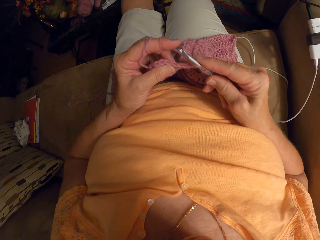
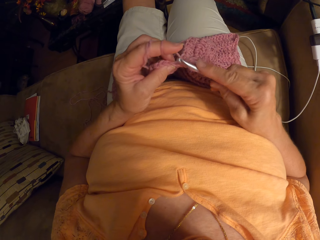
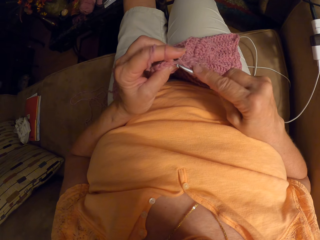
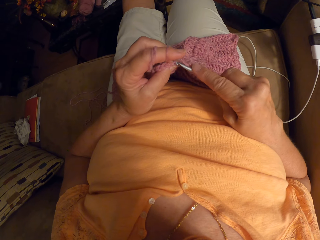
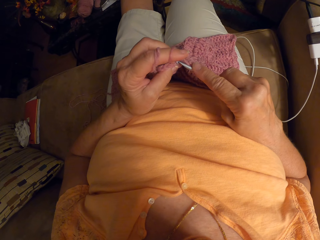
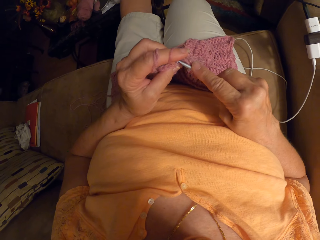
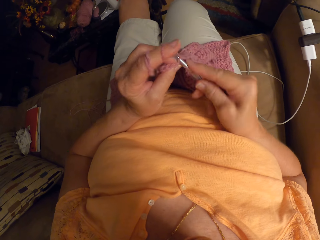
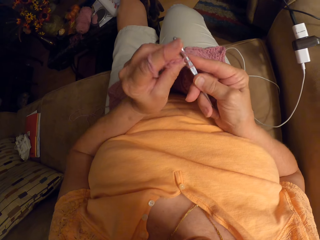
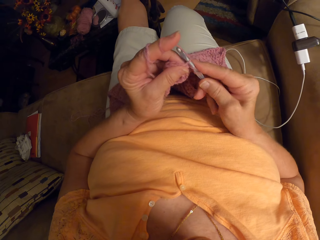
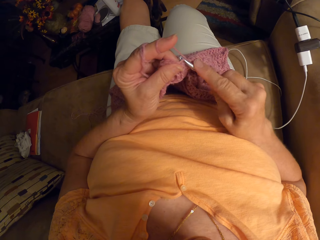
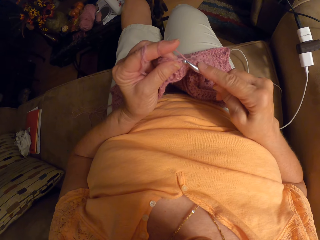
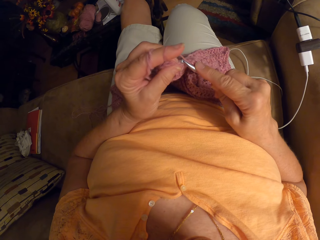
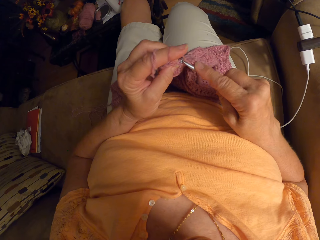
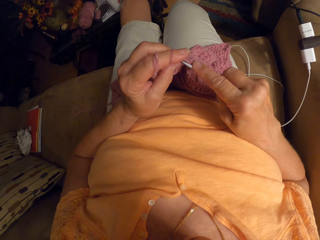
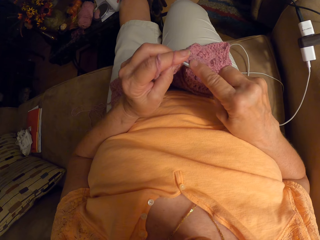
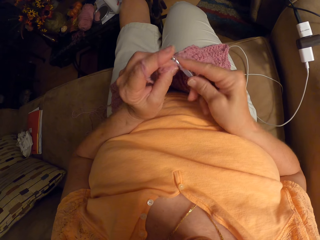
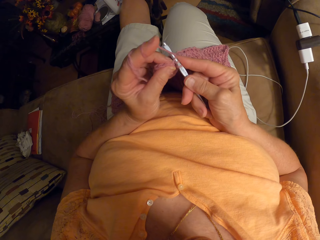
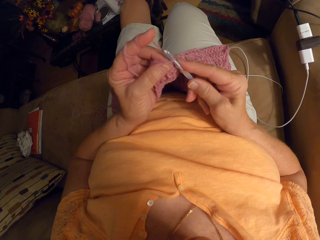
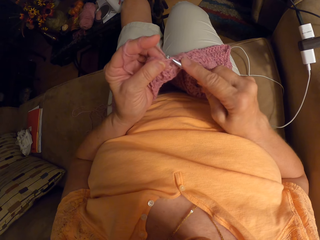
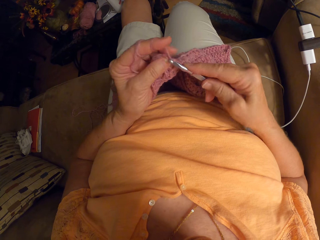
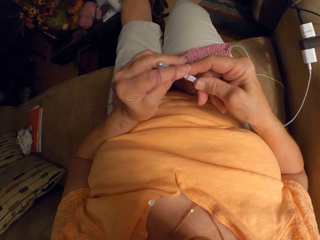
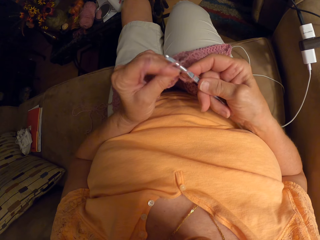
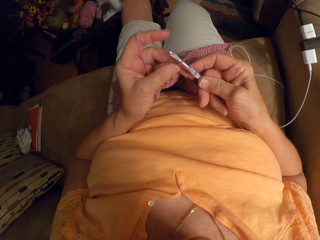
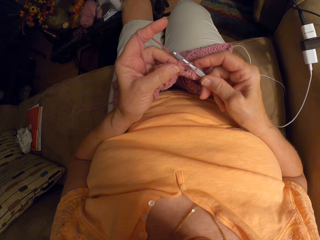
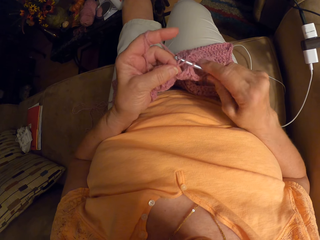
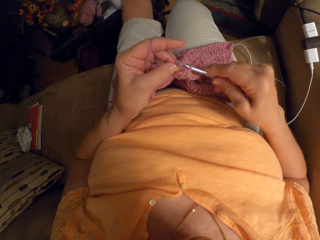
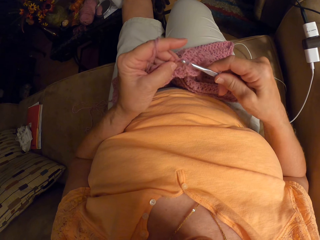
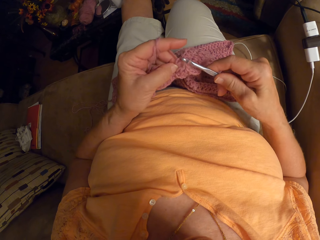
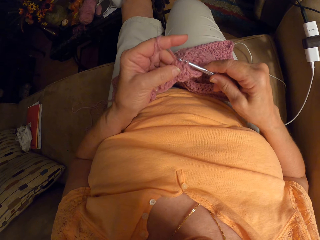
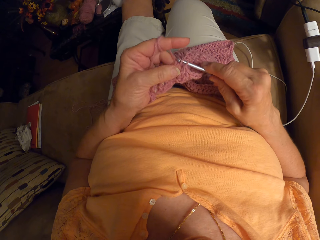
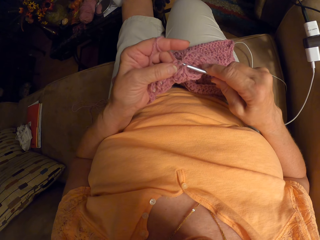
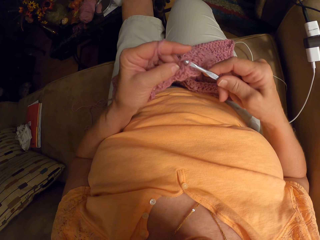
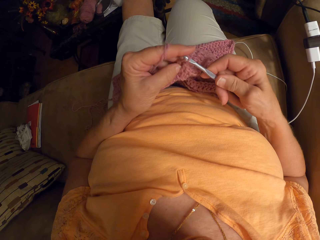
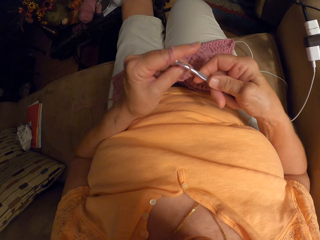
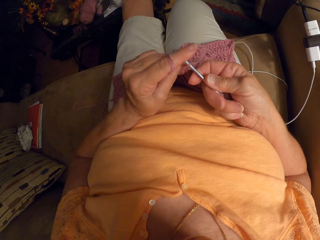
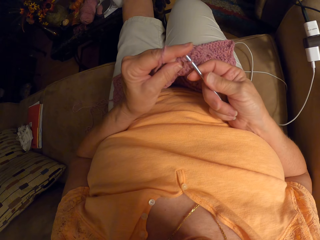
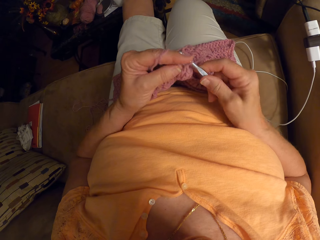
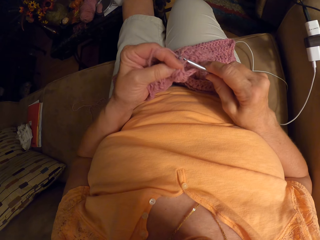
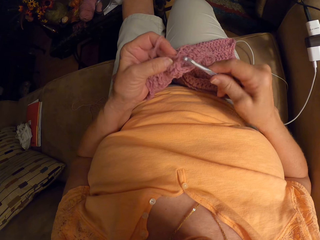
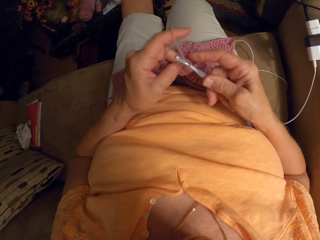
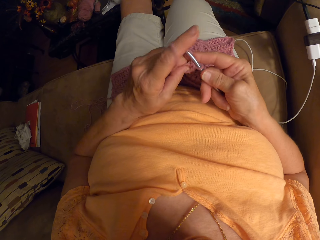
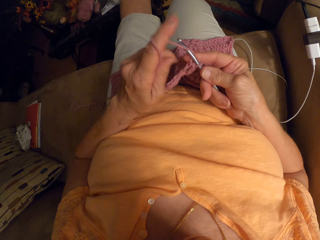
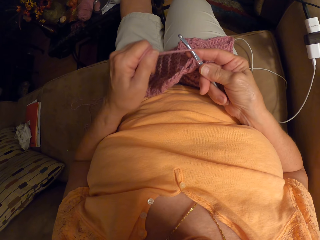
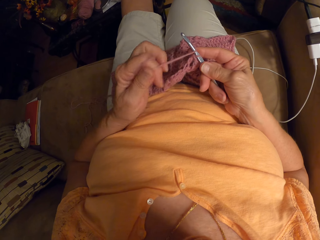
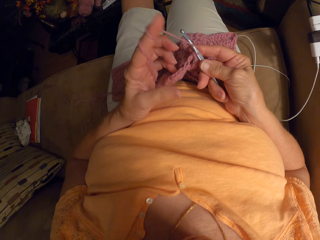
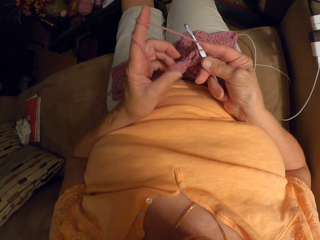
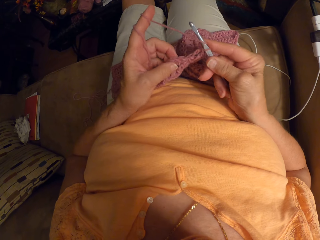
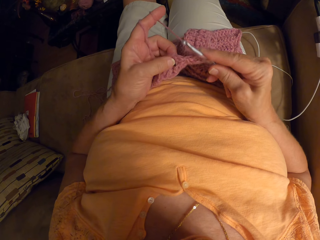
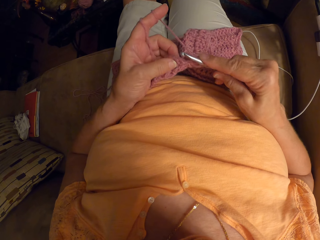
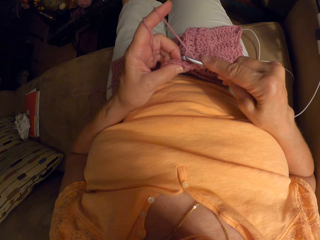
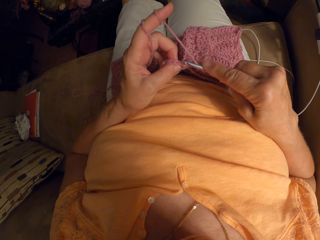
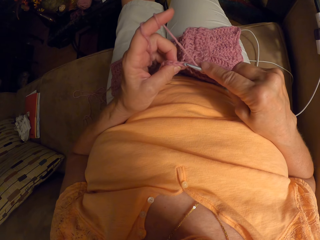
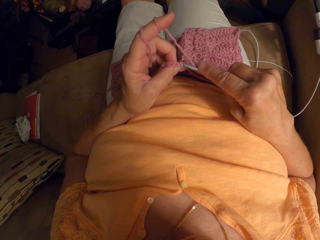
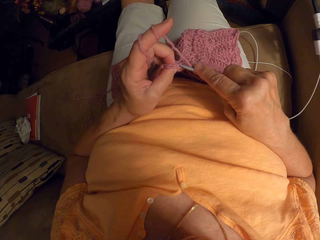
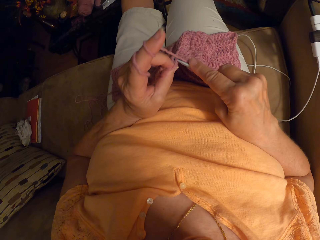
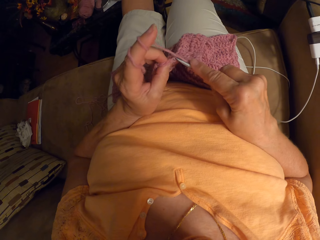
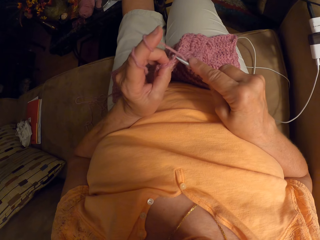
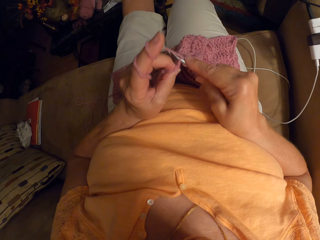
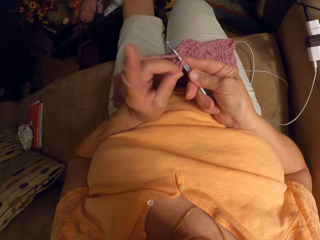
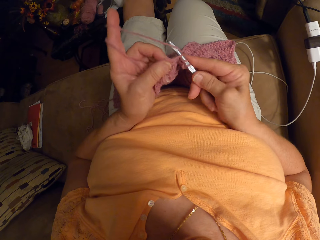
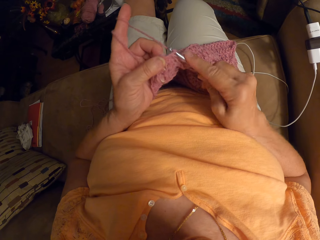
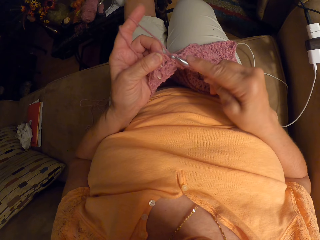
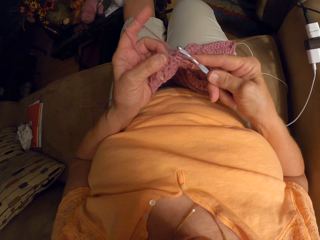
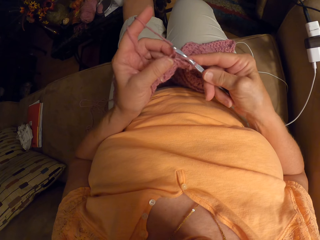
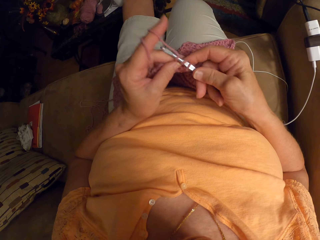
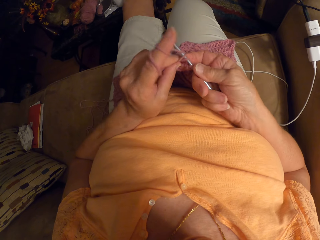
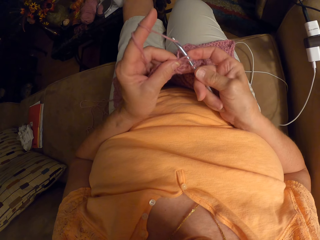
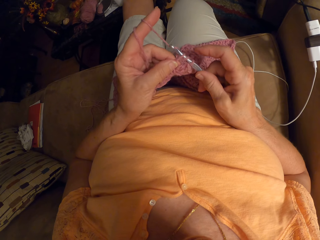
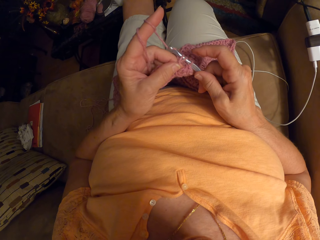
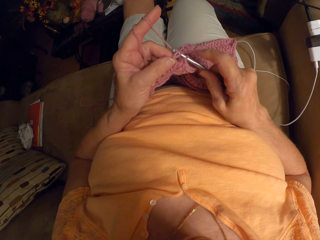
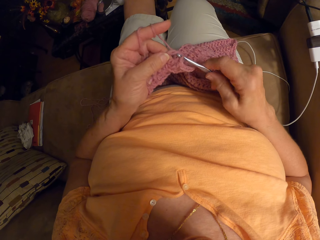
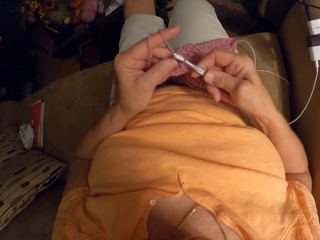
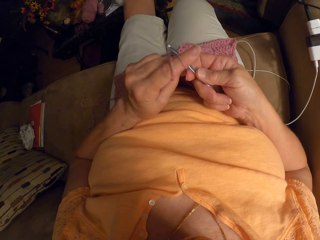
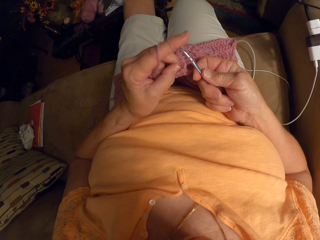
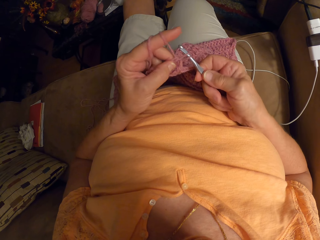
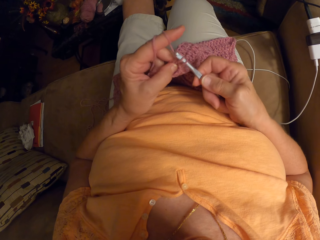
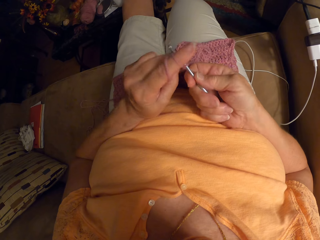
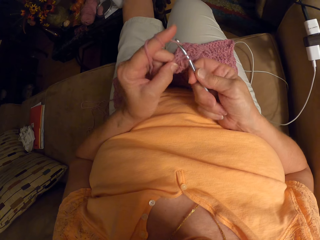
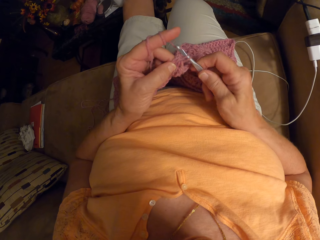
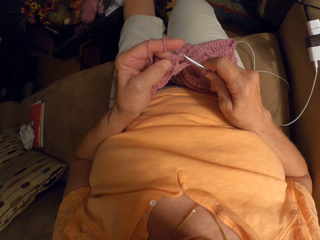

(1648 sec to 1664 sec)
The camera wearer crochets. They roll the thread on the index finger. They crochet.

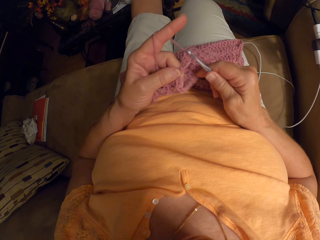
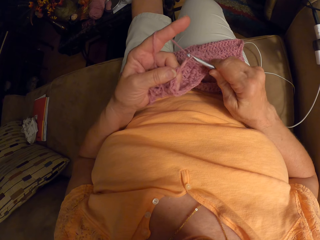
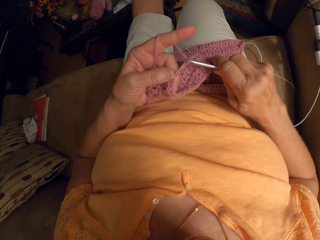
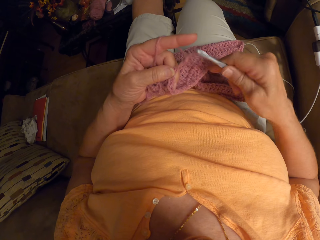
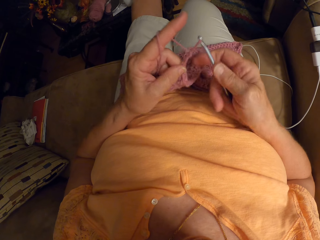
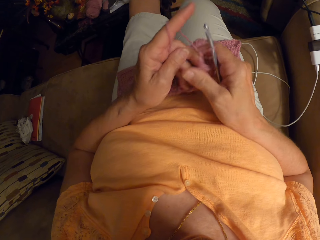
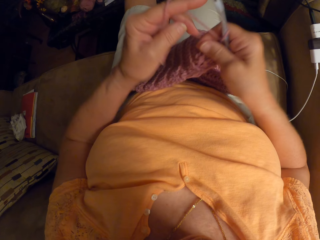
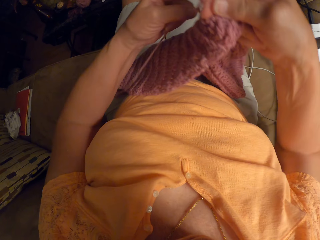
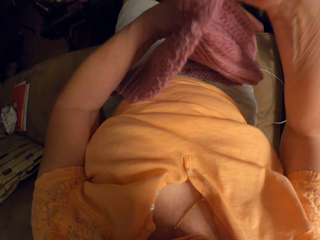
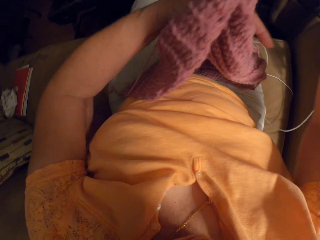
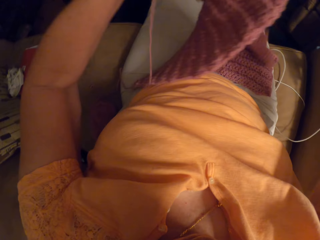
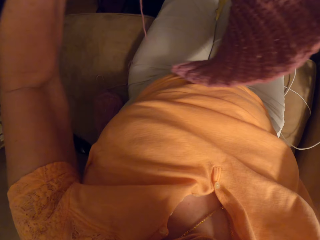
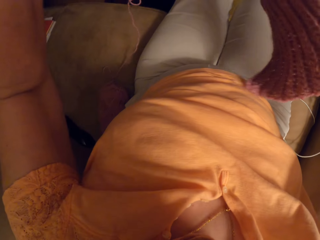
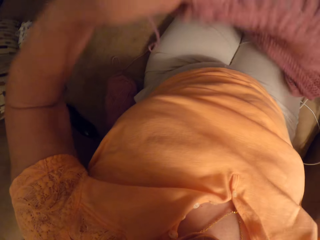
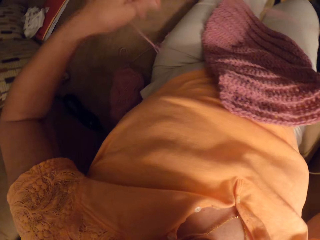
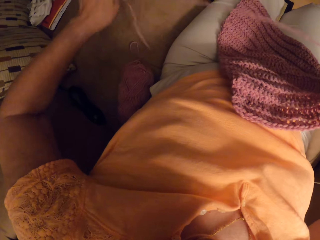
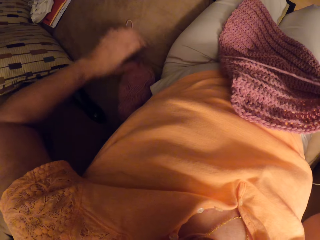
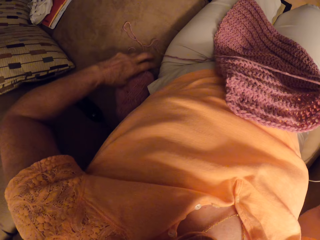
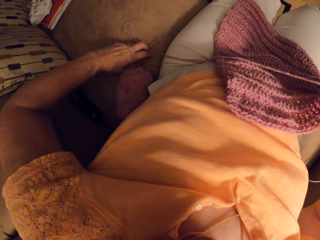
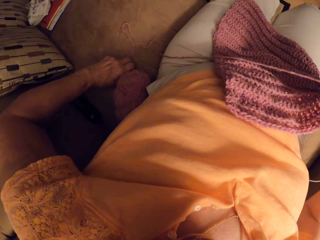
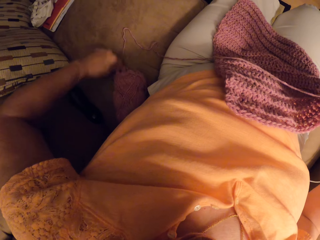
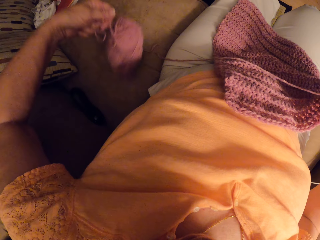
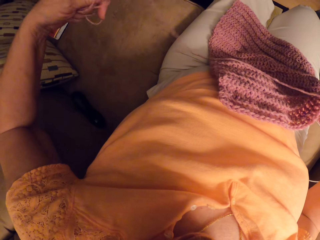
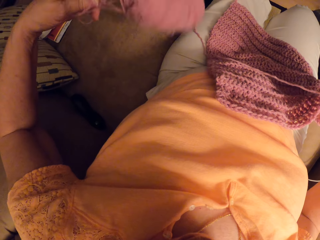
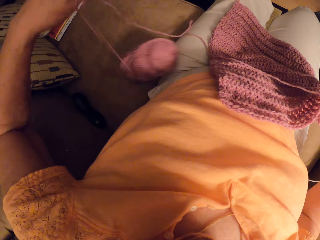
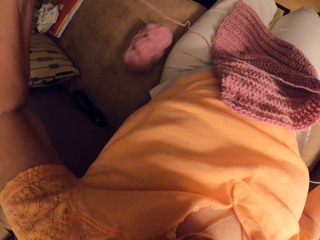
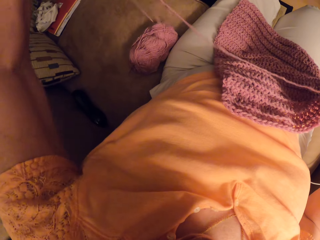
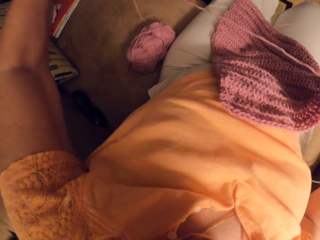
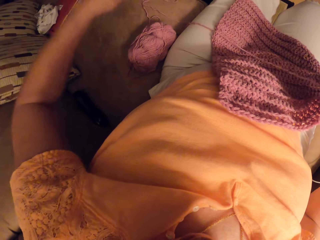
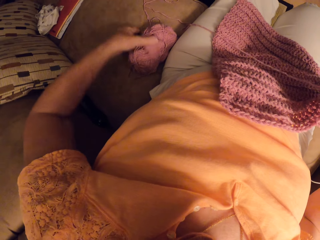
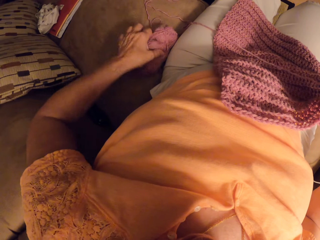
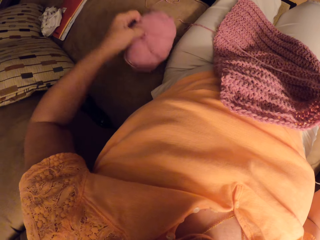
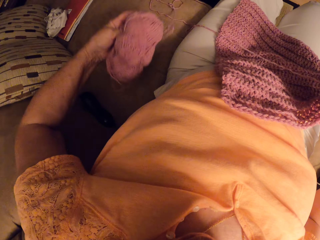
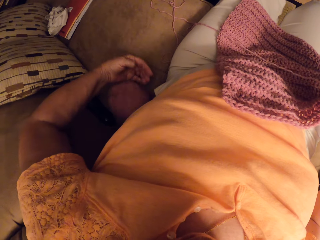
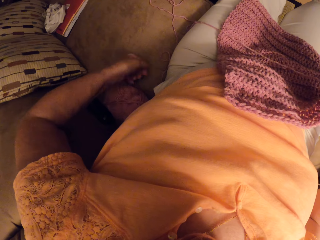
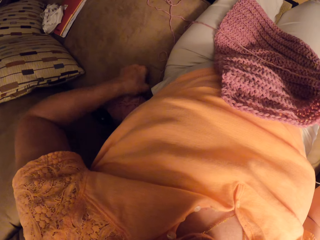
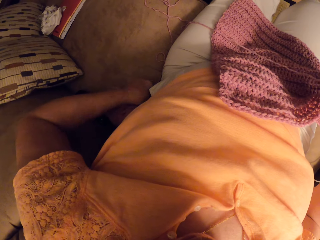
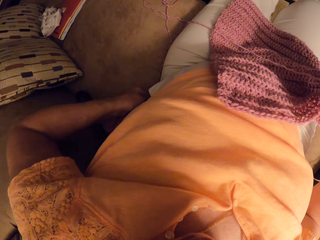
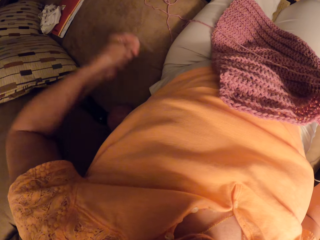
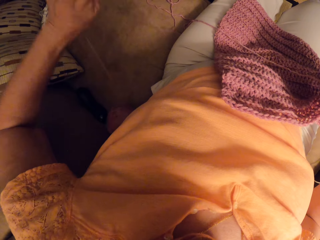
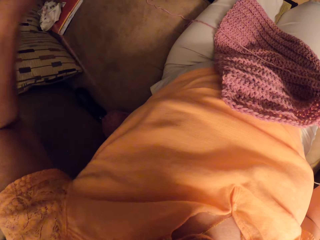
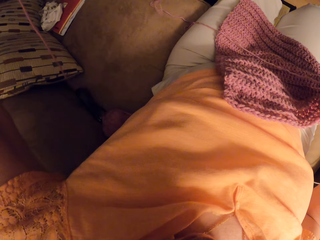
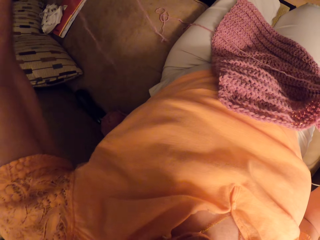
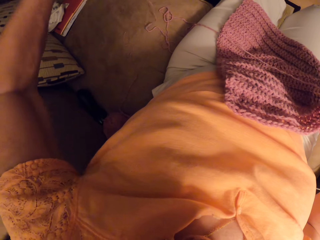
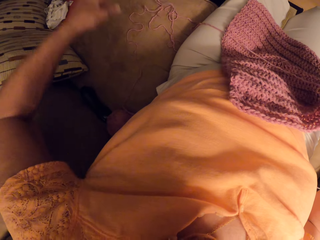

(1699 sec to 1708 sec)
The camera wearer adjusts the napkin. They pull the thread, pick the yarn, drop the yarn, and pull the thread.
